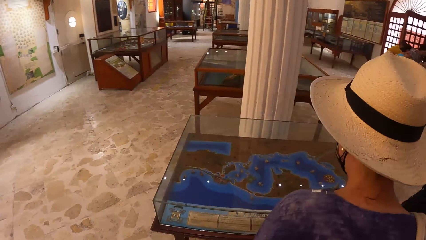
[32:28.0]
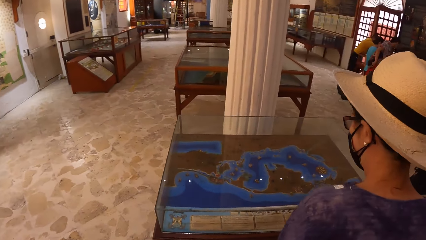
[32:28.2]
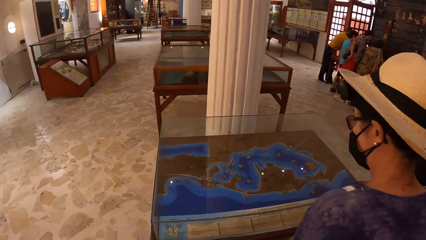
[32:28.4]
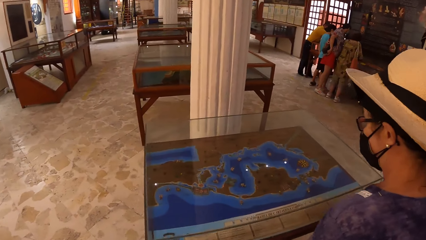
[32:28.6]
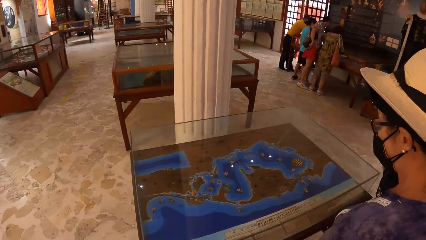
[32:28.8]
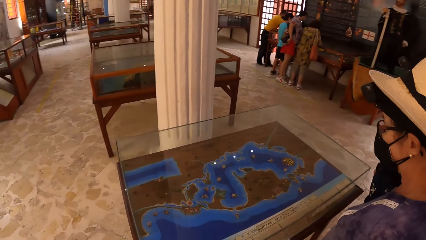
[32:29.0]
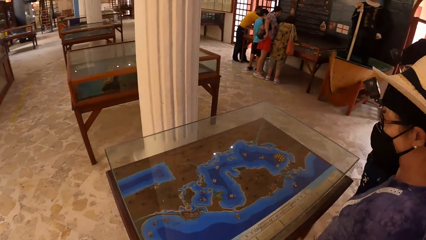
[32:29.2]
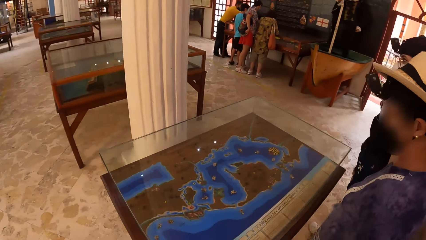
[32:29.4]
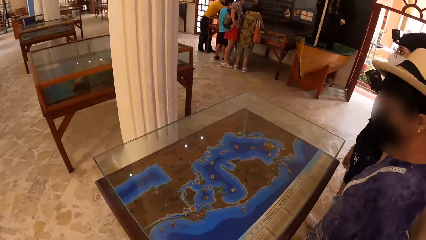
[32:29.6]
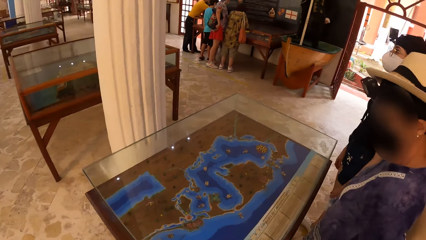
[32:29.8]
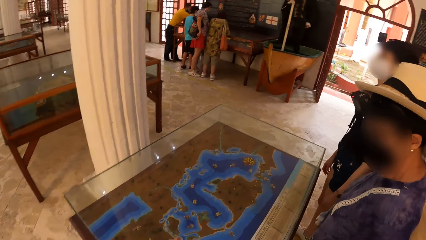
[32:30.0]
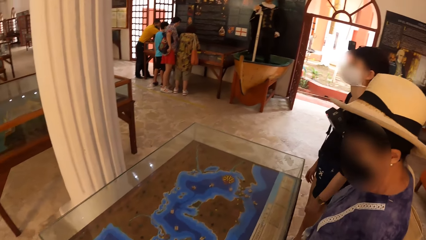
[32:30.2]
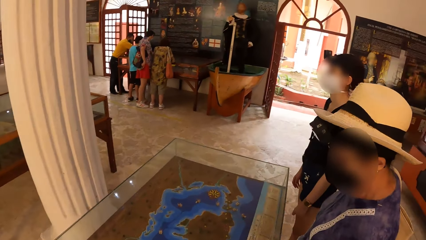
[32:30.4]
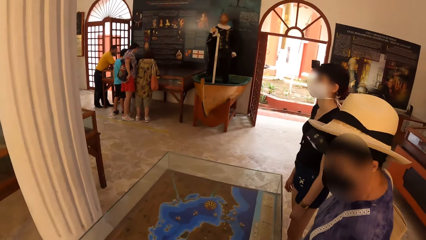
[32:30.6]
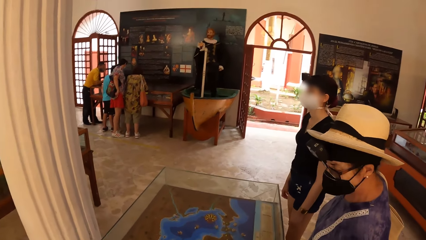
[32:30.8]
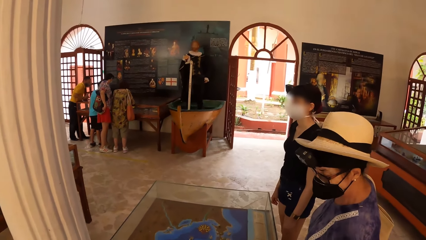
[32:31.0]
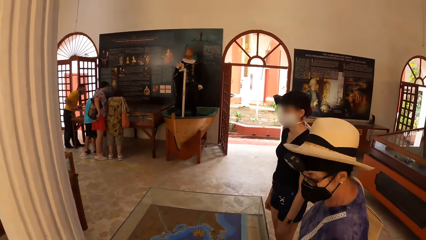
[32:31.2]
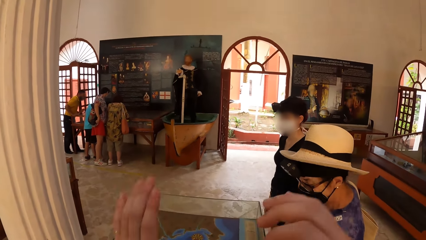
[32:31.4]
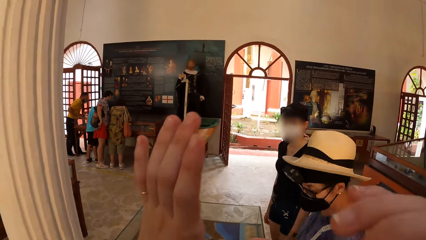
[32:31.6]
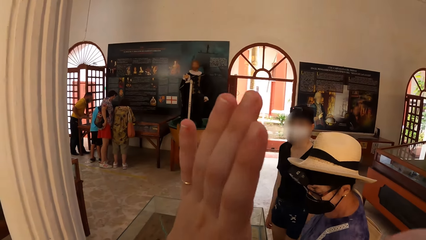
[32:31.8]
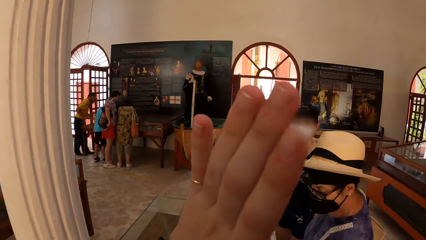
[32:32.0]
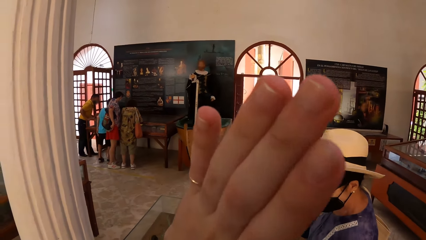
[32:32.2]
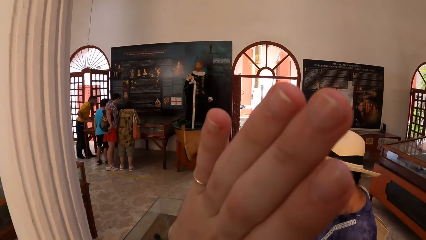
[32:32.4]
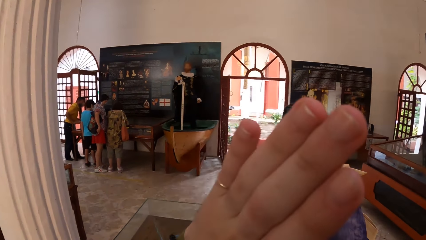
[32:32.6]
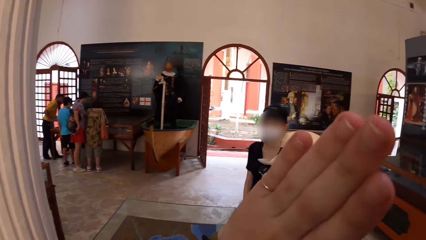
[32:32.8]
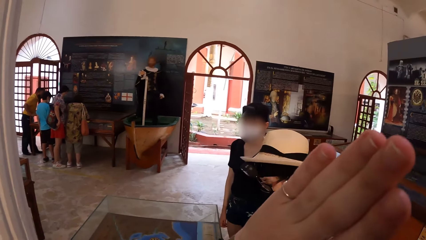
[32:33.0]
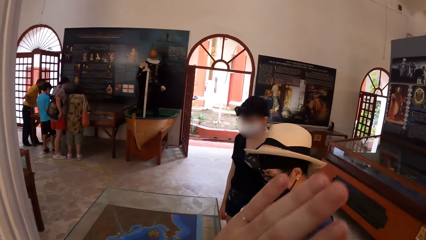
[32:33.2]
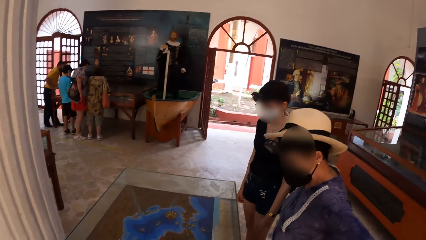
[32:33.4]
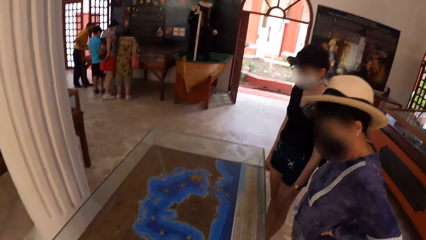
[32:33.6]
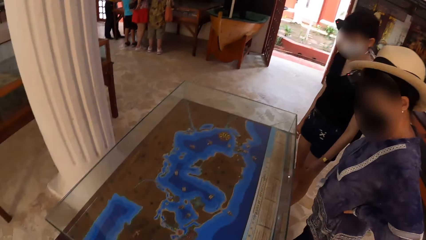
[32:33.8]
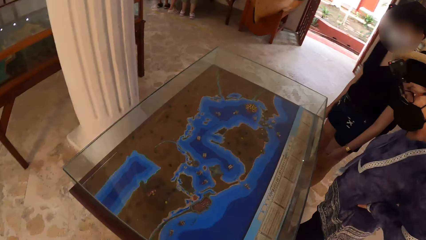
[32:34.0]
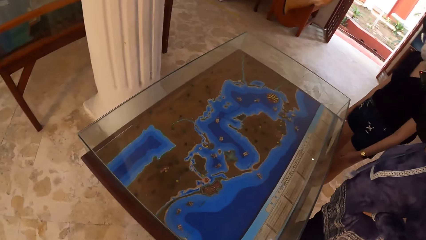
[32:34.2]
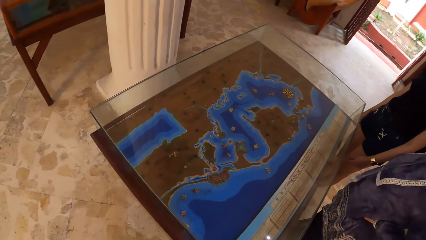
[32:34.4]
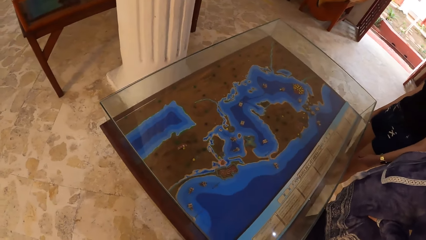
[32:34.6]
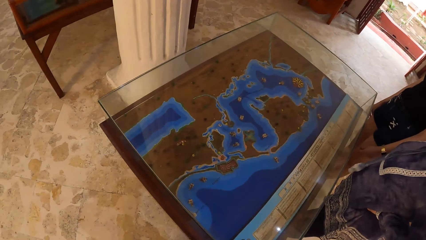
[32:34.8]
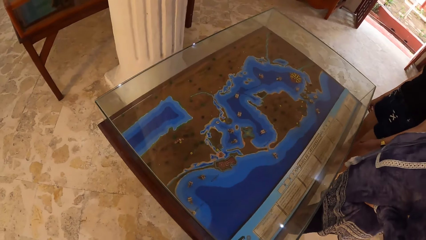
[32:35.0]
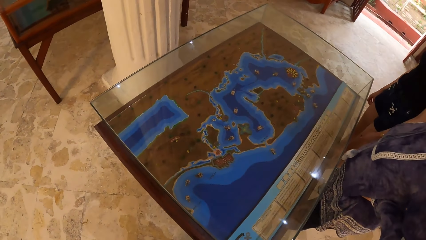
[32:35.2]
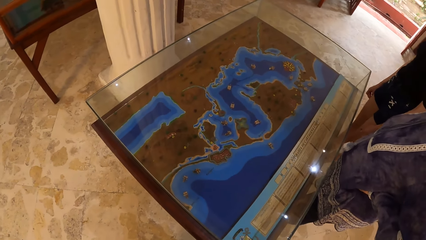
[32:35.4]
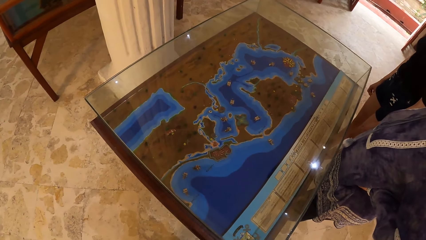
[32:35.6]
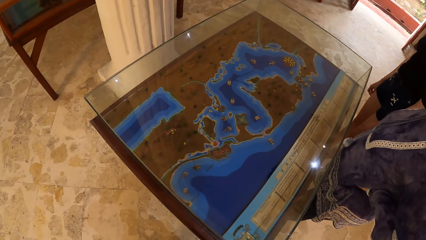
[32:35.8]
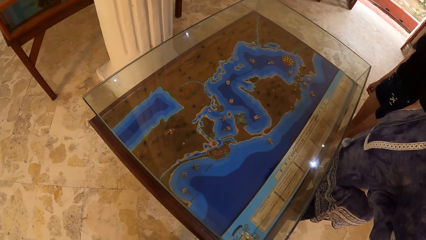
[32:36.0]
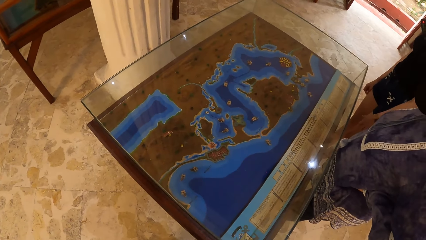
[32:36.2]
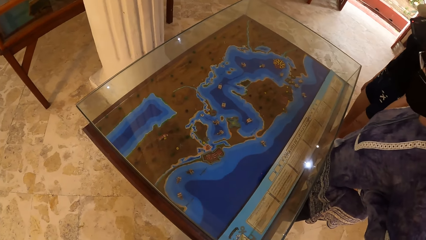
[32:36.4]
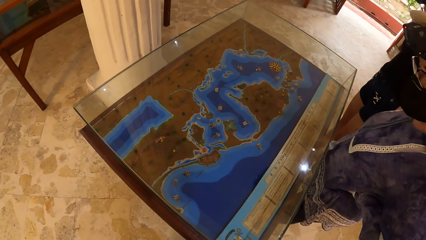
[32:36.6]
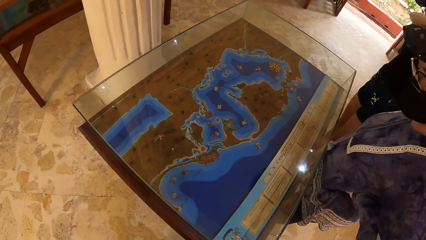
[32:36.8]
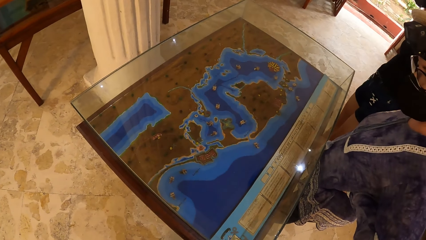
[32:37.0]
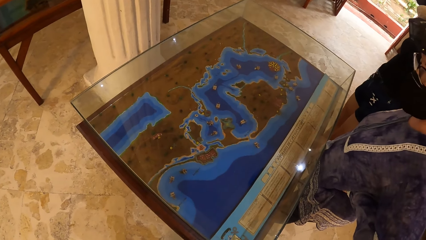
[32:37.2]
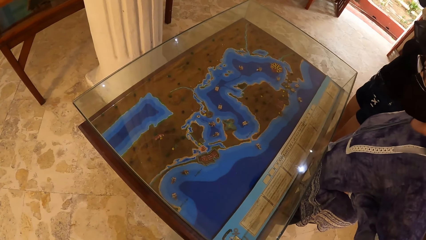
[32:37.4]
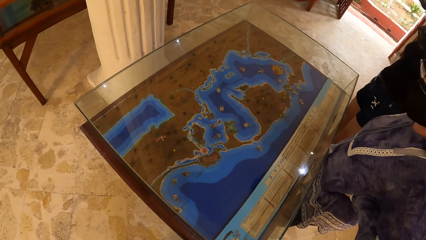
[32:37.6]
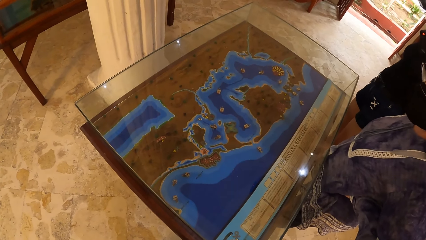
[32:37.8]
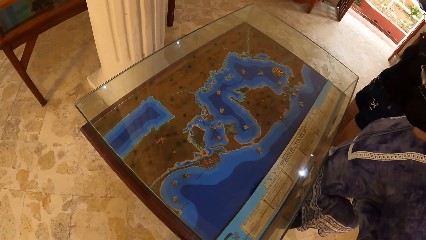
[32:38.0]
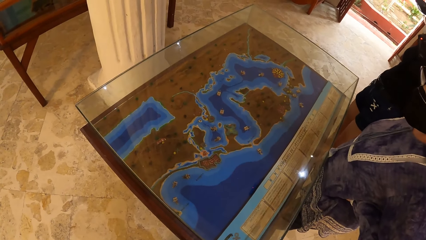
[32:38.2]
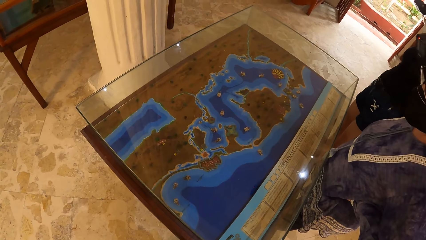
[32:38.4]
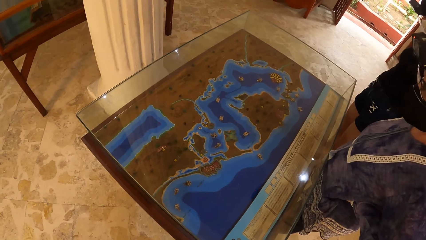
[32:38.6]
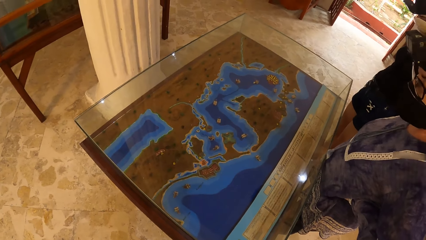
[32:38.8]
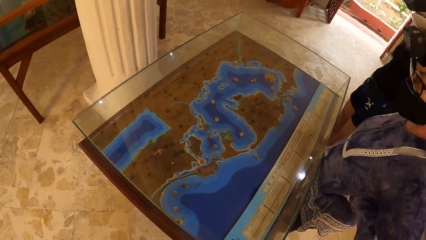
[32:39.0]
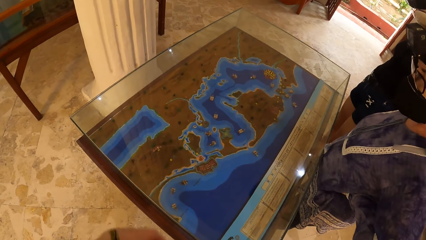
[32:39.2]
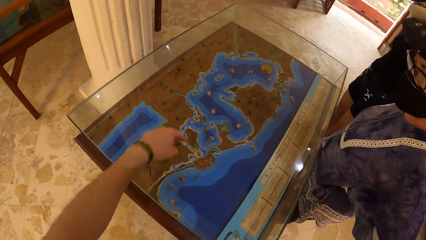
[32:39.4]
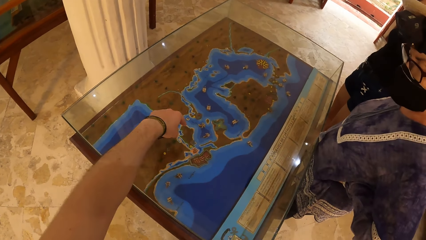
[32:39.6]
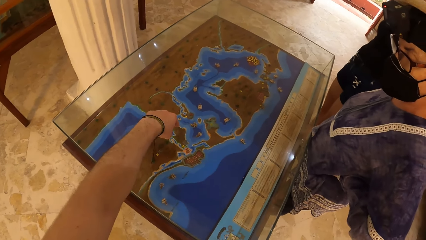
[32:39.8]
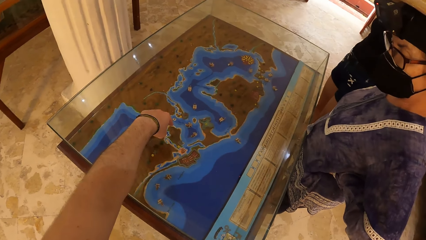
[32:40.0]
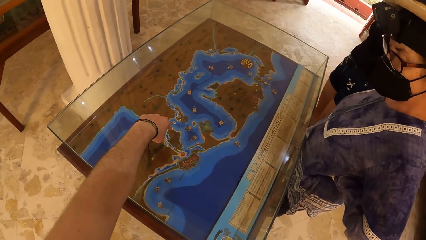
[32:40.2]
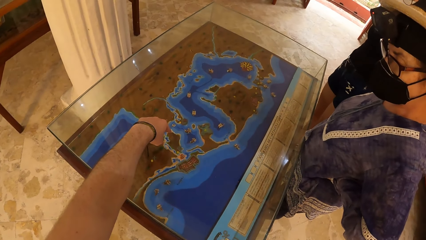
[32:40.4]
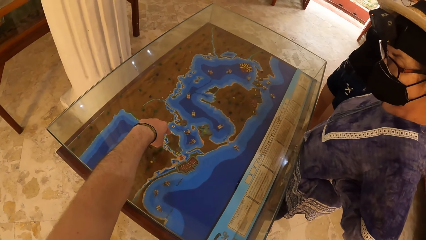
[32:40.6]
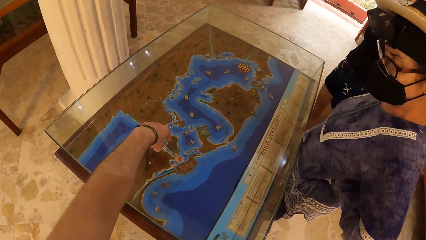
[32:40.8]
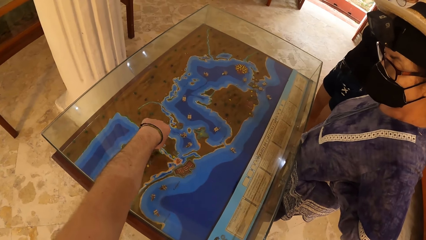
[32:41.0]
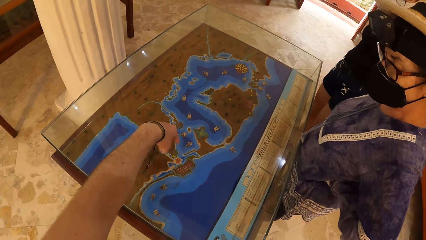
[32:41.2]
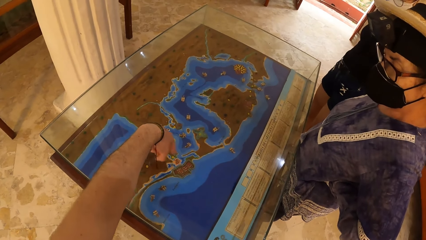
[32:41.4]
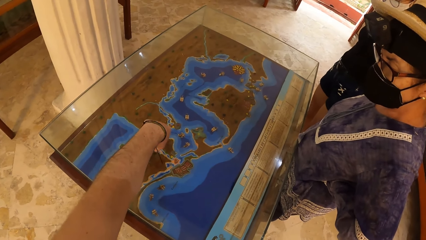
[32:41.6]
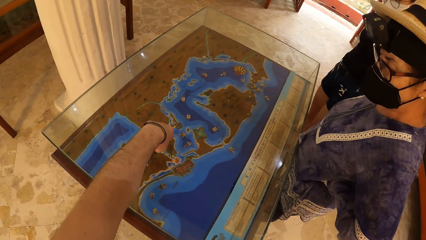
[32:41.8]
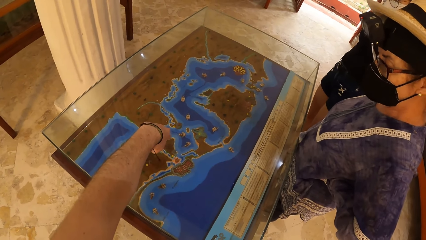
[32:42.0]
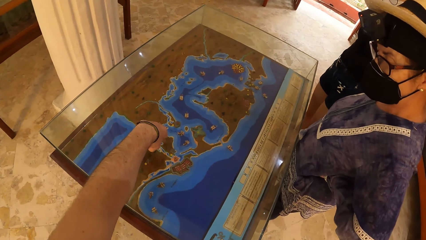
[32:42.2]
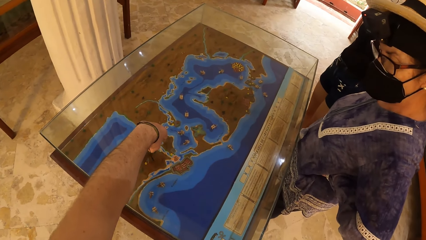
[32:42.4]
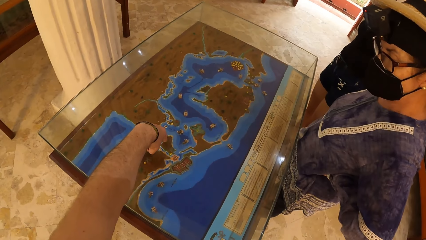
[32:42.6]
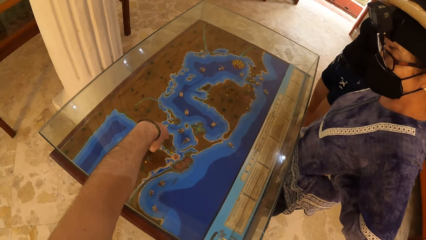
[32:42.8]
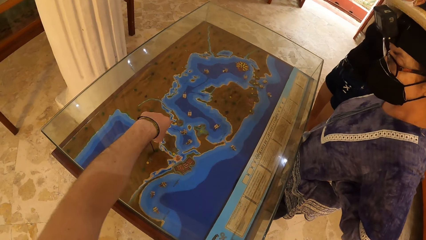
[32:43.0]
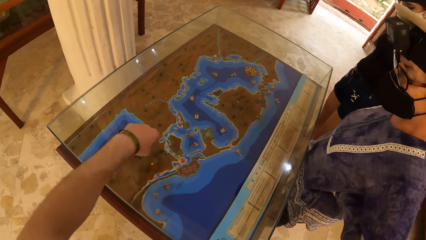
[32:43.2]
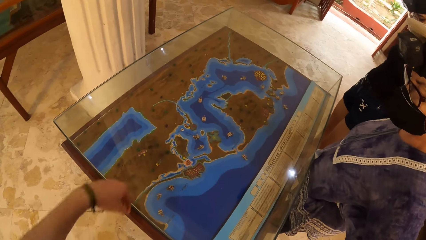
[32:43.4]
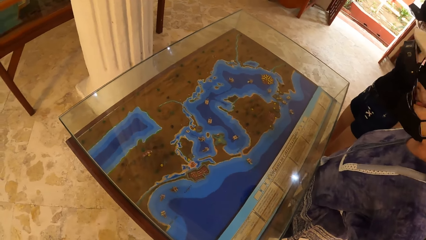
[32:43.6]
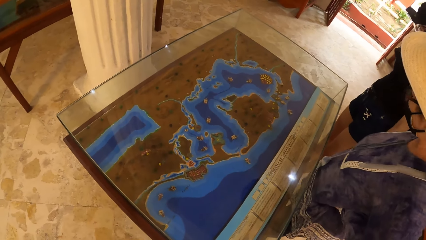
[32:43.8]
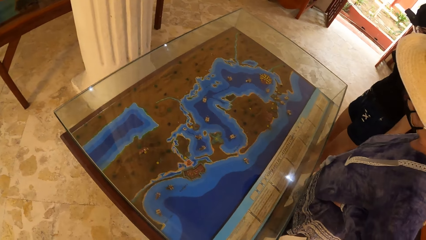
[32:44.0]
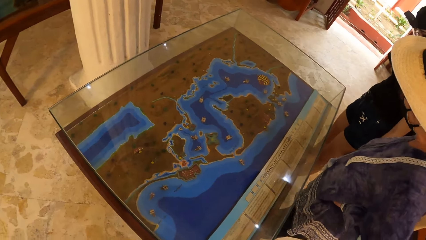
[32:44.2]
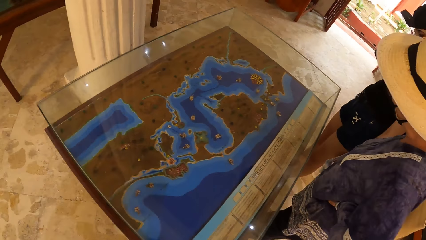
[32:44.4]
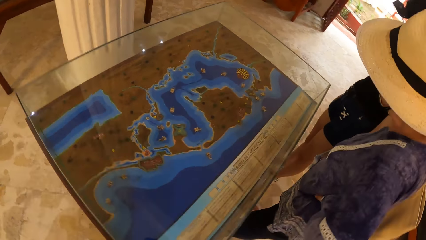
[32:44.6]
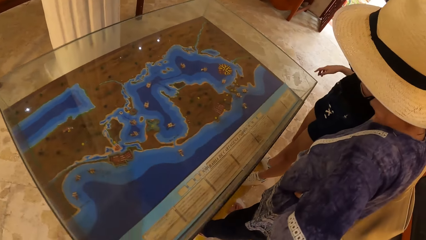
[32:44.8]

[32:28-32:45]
The camera wearer interacts with a person. She raises her hands. She stares at a glass. She stretches her left hand towards the show glass. She points on the glass. She interacts with another person.
